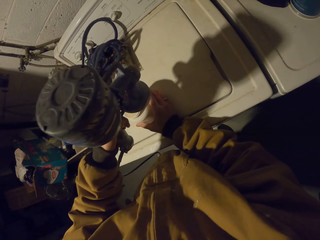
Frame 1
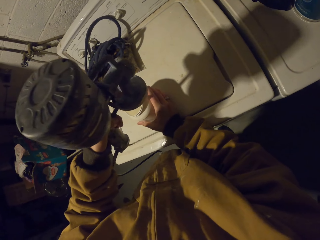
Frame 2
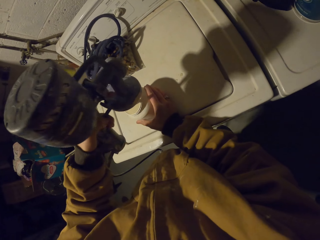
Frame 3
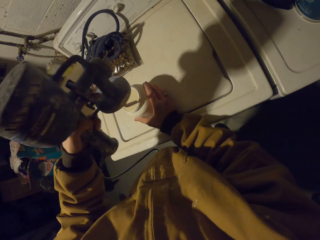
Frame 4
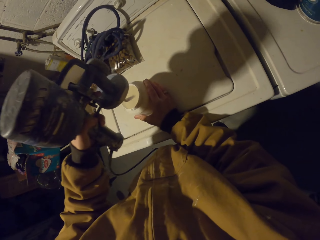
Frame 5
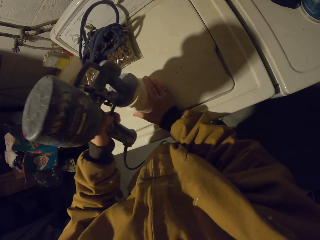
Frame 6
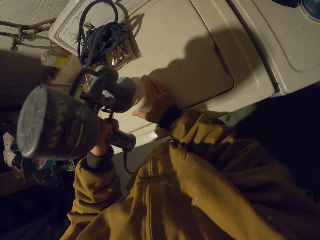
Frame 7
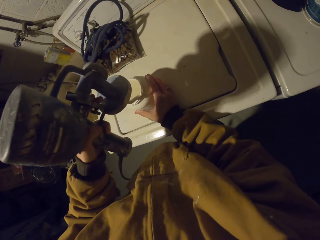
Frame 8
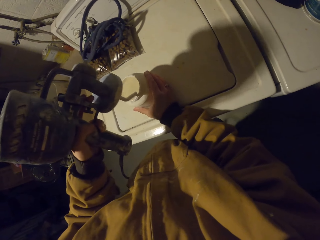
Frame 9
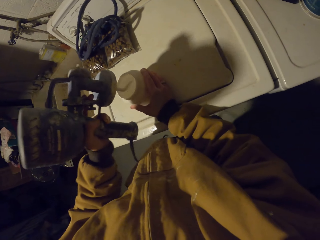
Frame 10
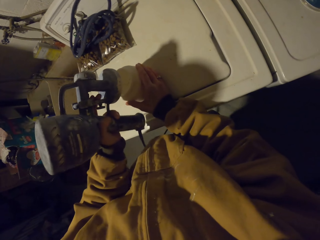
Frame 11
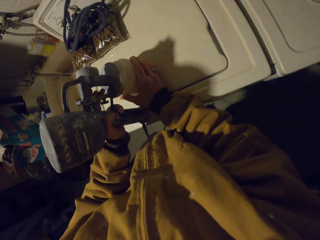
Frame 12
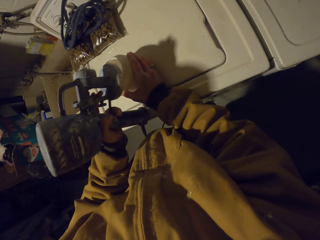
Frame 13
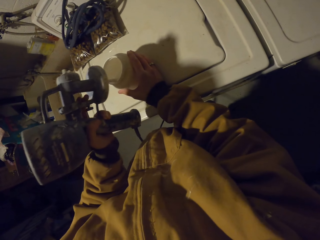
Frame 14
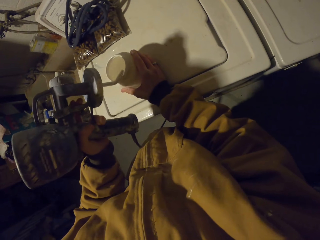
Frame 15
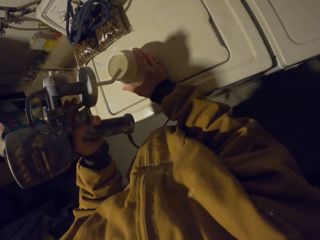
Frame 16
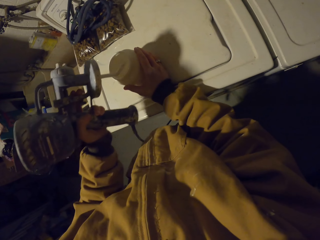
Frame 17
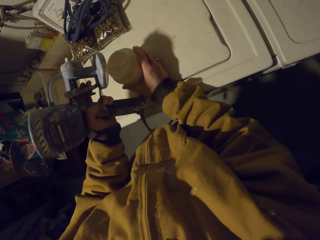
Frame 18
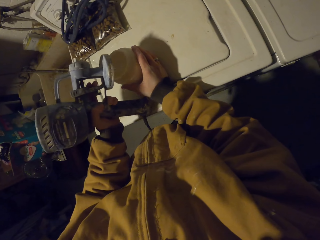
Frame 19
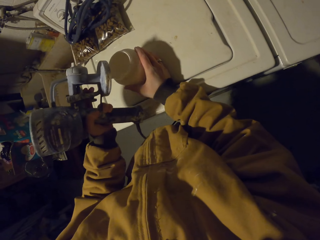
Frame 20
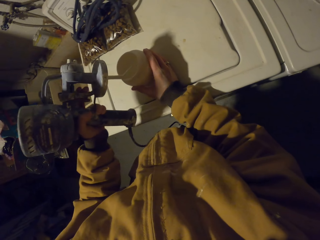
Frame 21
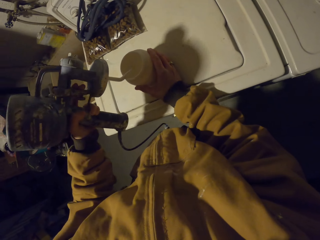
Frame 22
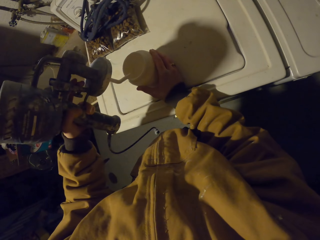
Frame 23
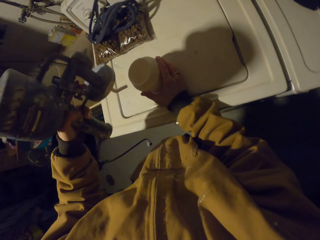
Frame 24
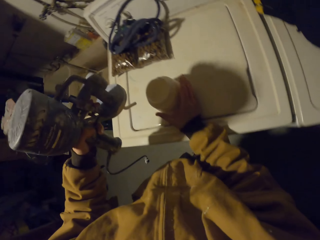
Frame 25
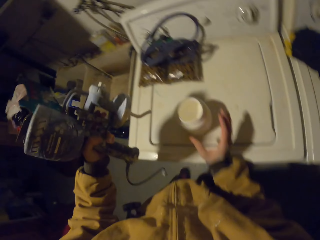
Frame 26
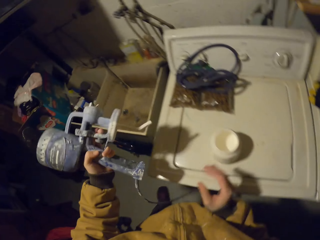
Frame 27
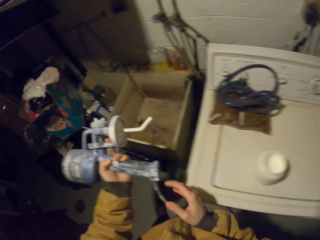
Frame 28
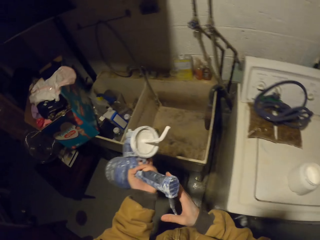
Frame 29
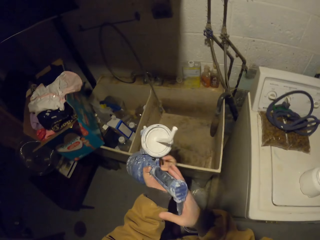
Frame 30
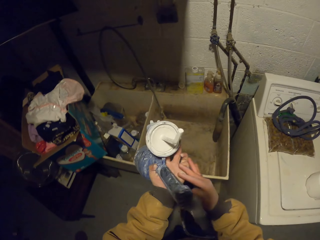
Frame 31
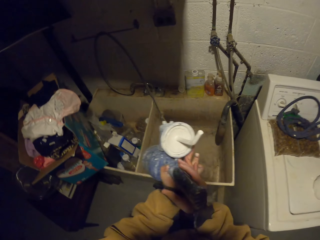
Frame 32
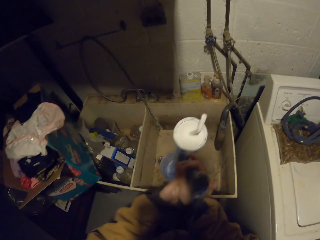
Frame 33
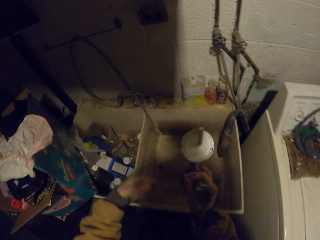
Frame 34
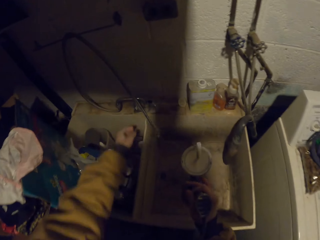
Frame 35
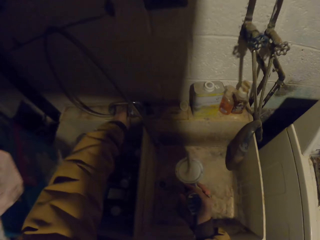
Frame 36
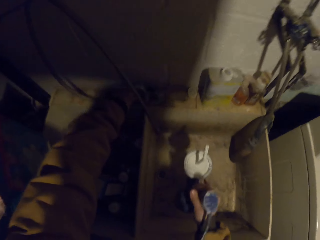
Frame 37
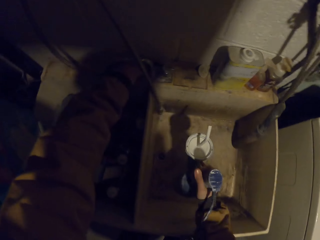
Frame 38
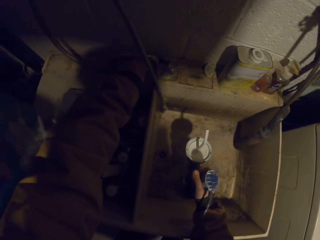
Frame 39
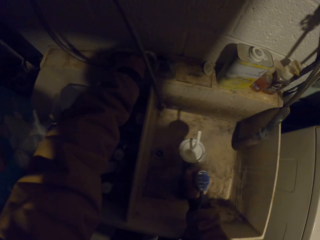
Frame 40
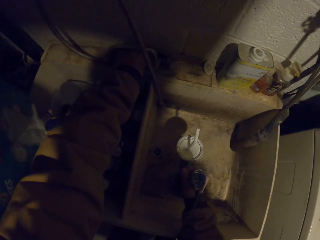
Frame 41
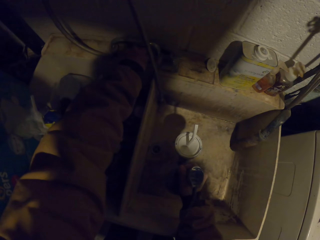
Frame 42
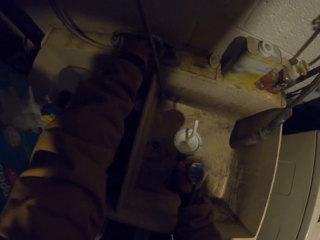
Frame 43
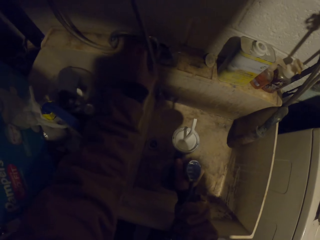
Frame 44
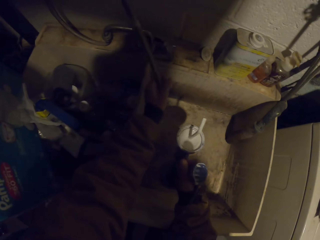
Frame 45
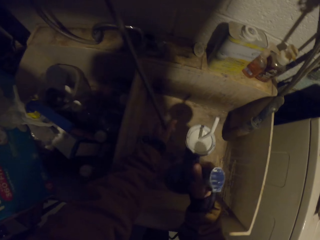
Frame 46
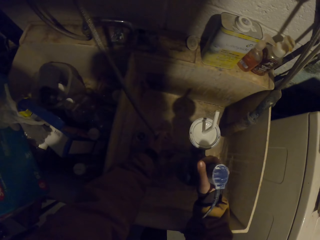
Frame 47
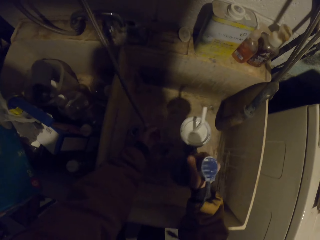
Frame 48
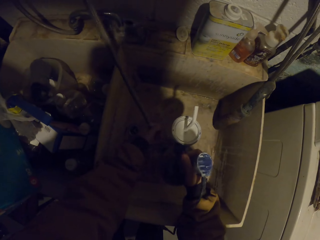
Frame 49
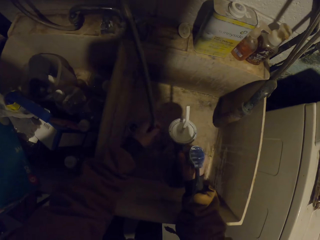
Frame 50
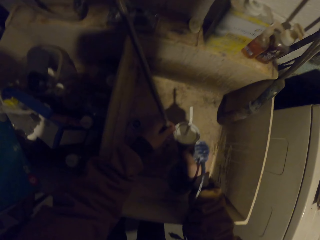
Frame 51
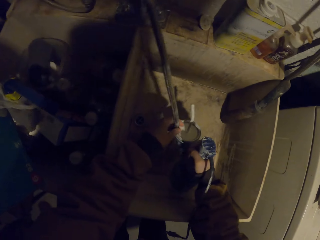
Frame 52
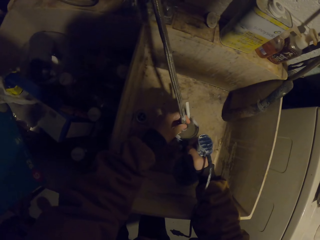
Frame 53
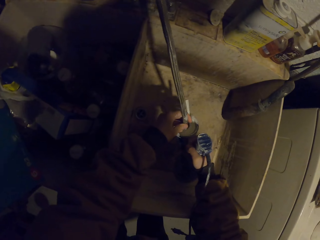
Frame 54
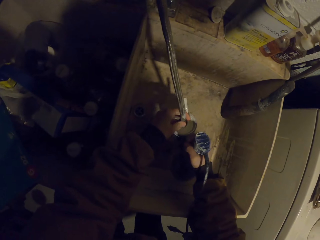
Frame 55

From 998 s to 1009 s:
The camera wearer wipes paint from the gun. They wipe paint from the gun again. They put the spray gun in the sink. They open the tap. They hold a pipe.

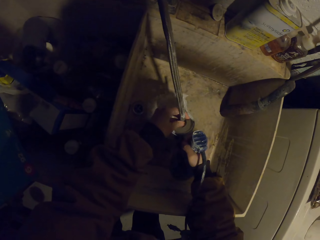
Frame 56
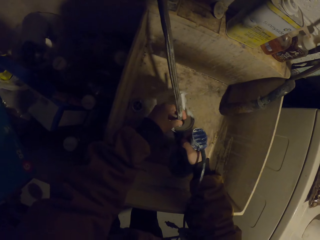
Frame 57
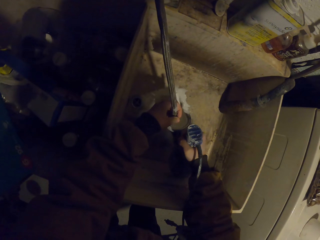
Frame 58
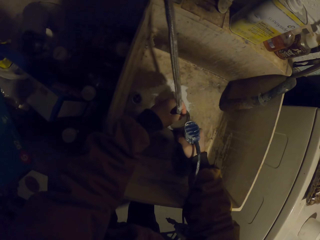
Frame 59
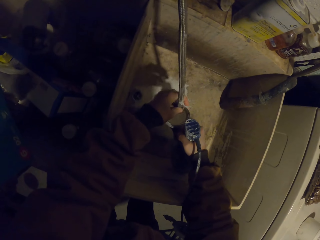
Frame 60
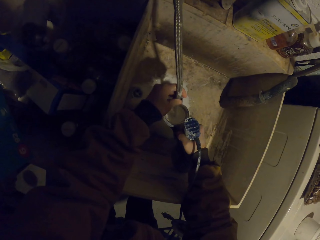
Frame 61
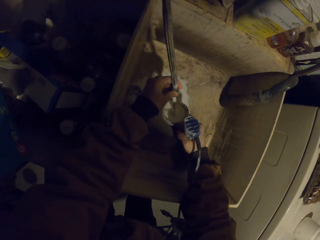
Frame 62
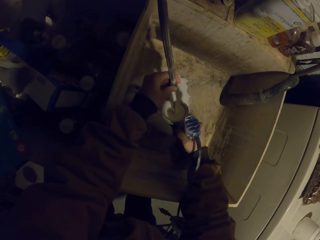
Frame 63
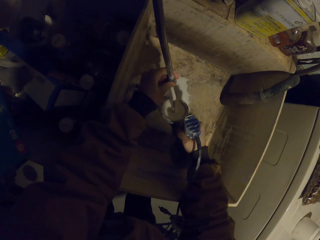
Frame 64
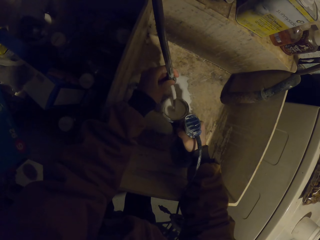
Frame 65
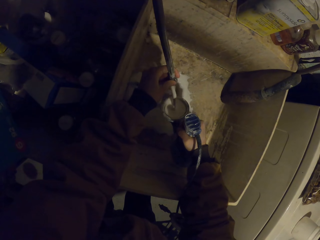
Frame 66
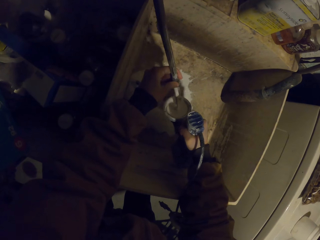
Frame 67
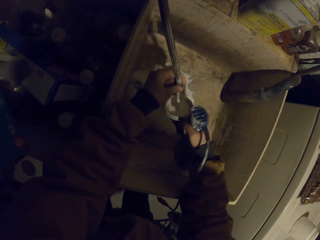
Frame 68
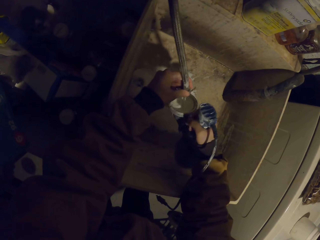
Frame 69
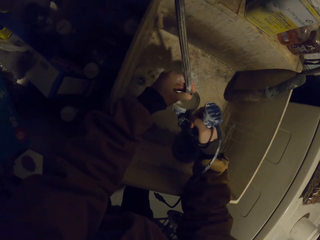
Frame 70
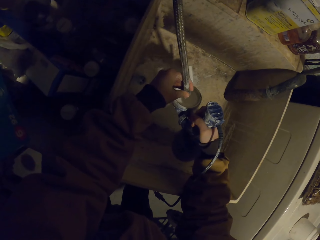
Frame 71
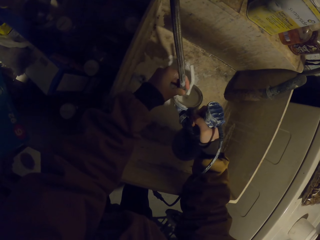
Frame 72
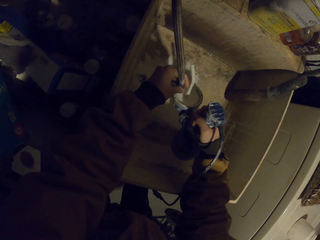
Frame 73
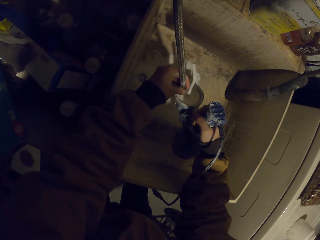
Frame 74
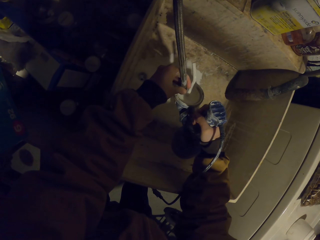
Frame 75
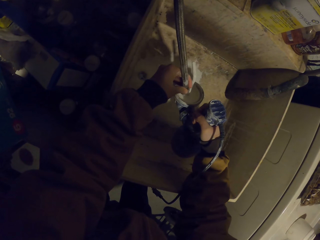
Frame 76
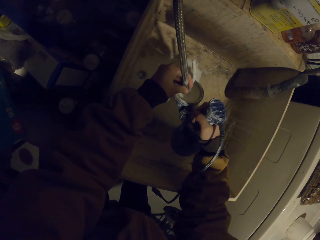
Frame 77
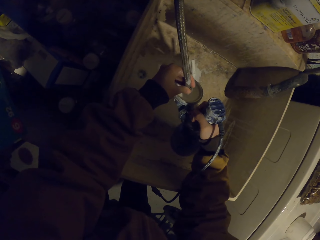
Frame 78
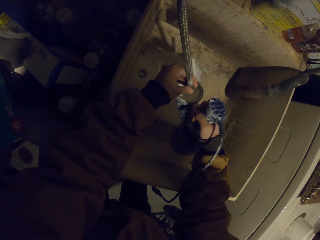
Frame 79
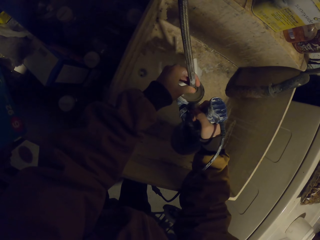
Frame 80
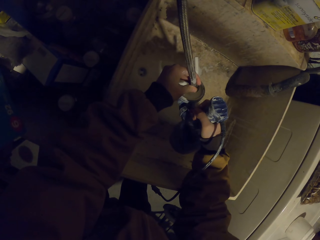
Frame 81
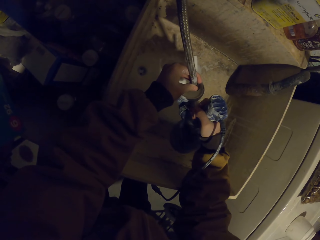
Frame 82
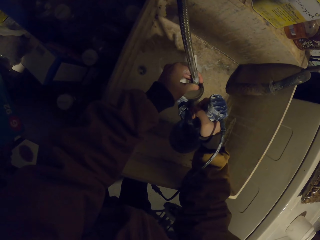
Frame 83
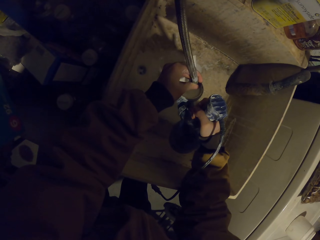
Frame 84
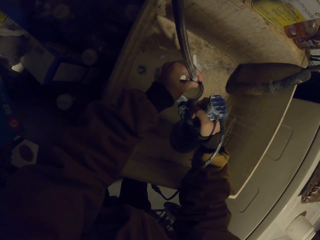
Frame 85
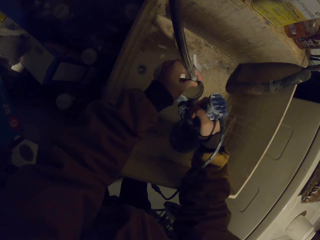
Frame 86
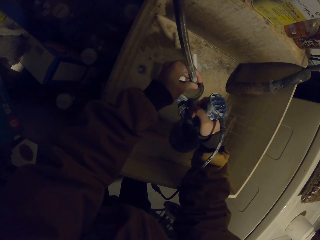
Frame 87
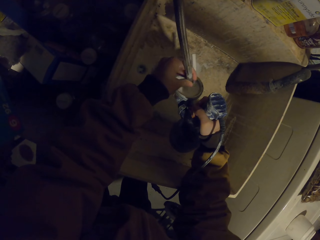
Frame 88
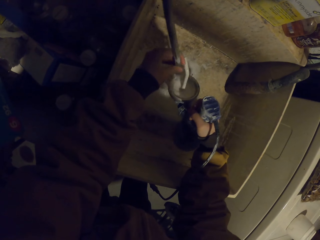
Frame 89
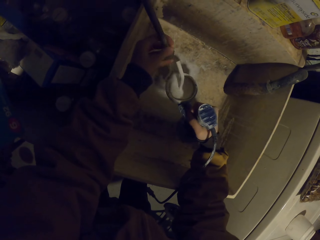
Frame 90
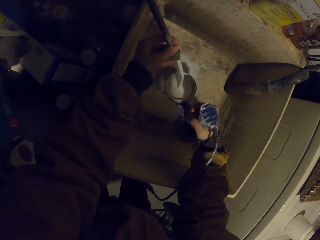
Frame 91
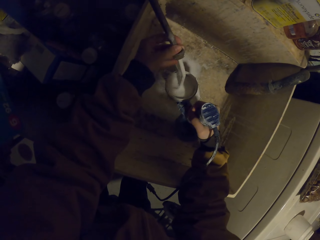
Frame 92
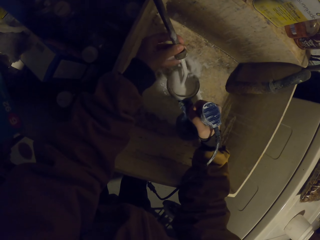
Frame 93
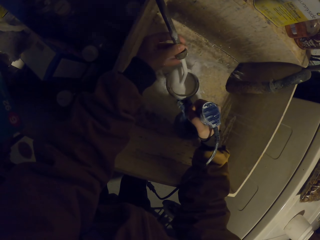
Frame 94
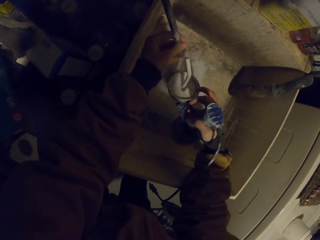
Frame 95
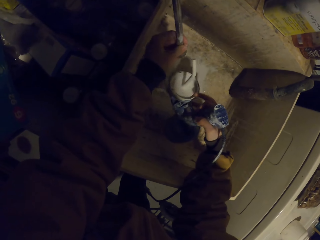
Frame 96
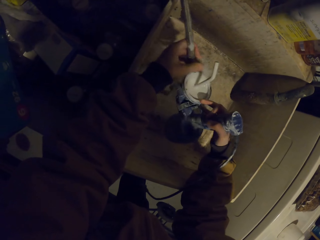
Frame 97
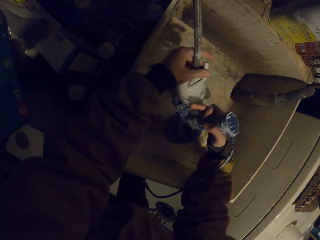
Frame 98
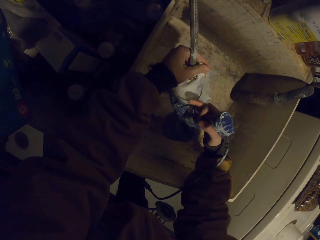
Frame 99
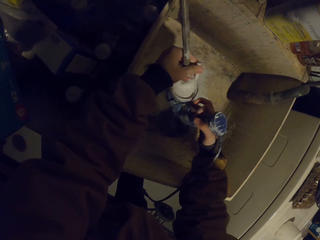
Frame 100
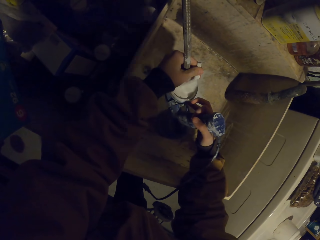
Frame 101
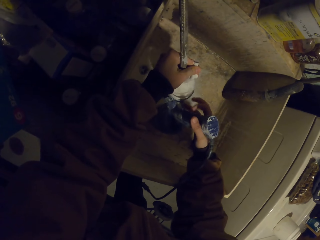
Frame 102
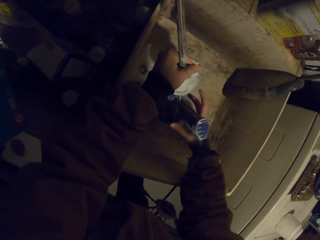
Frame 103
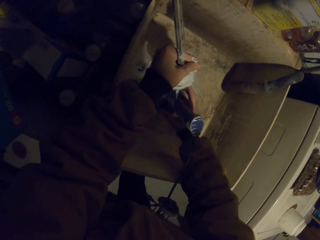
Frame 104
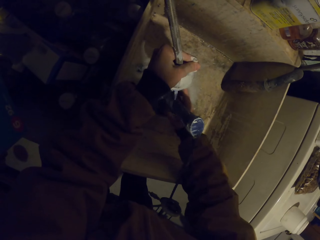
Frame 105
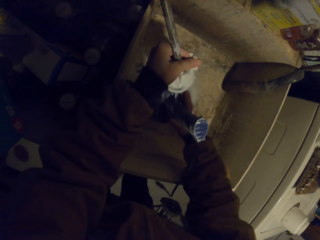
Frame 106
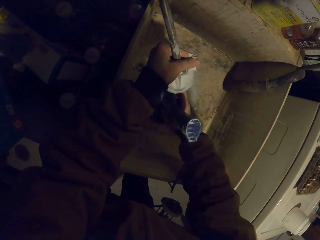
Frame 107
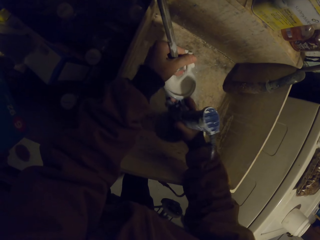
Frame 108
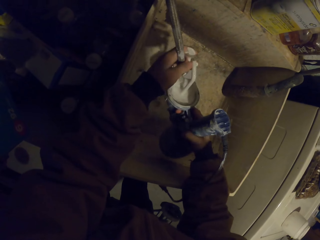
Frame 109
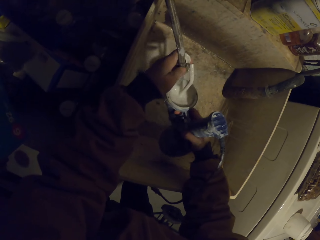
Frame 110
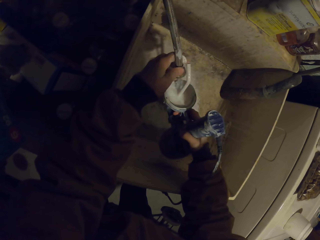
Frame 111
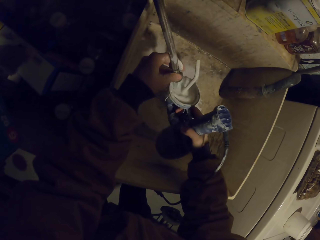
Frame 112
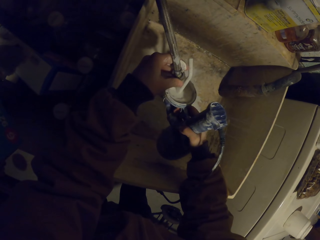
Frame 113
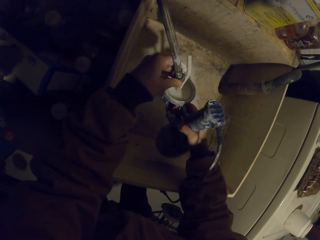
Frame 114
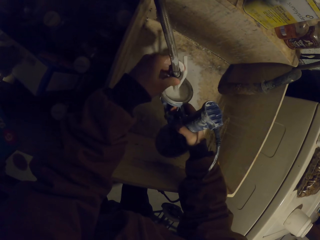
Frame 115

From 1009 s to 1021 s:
The camera wearer washes off paint from the spray gun repeatedly.
